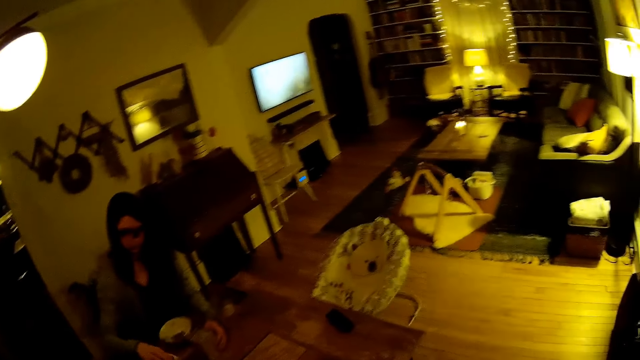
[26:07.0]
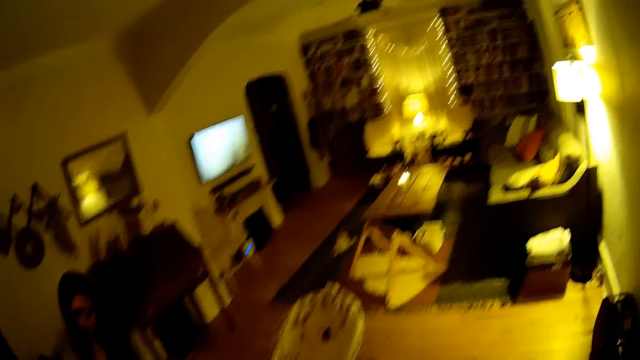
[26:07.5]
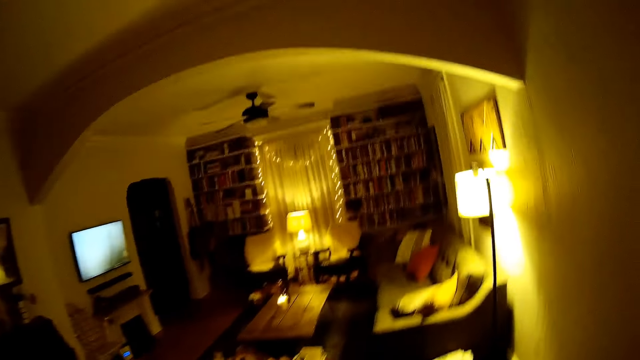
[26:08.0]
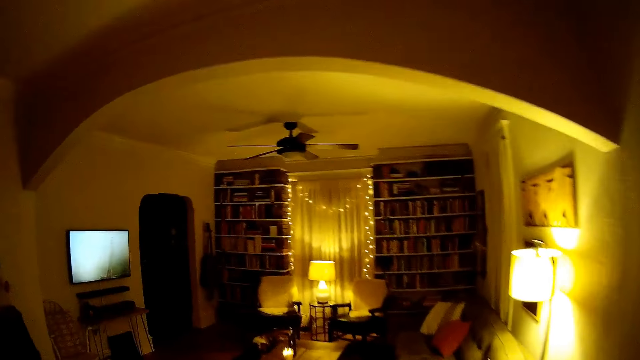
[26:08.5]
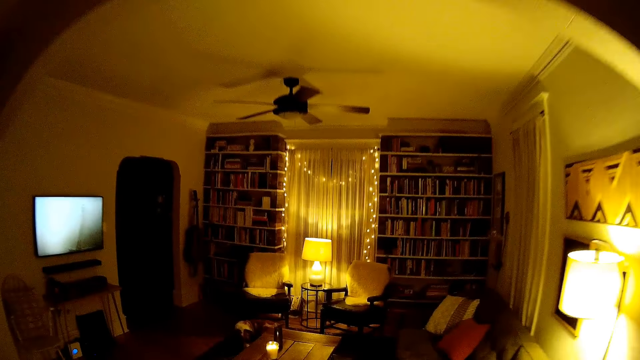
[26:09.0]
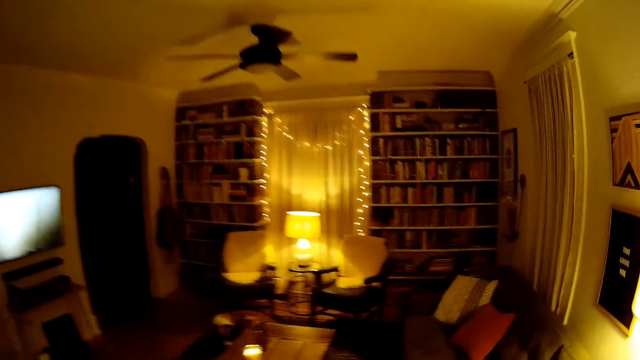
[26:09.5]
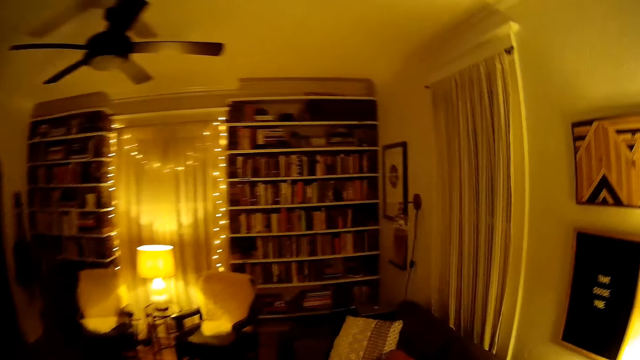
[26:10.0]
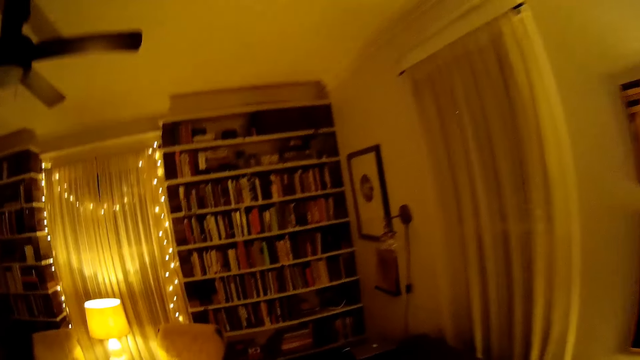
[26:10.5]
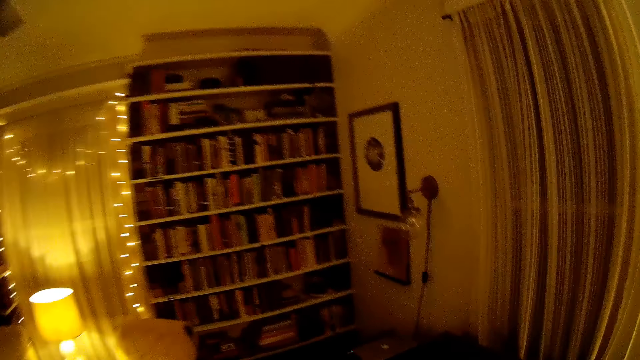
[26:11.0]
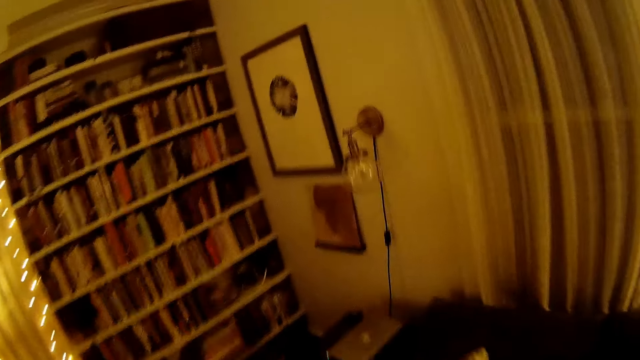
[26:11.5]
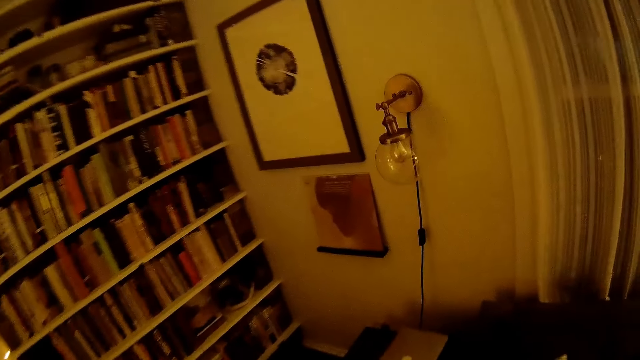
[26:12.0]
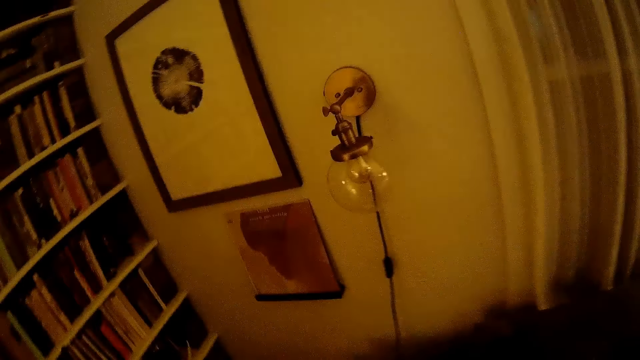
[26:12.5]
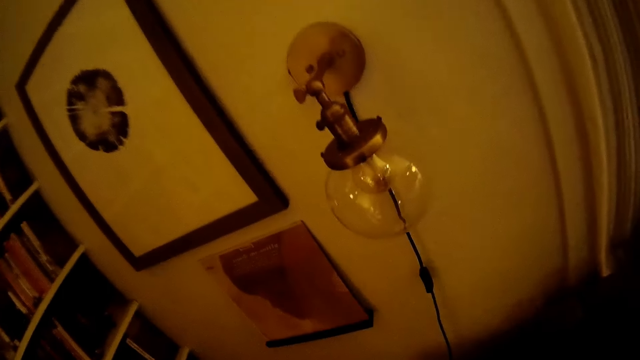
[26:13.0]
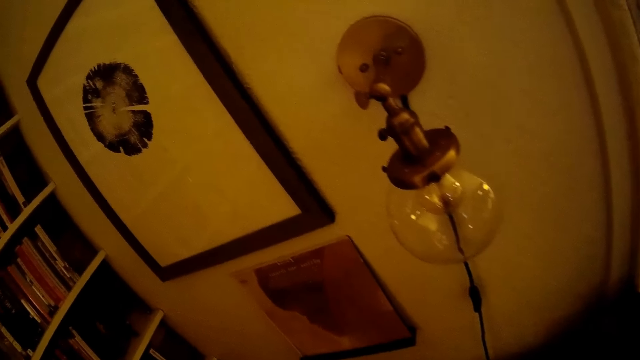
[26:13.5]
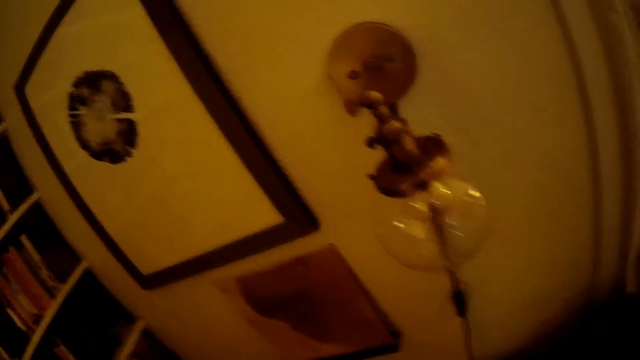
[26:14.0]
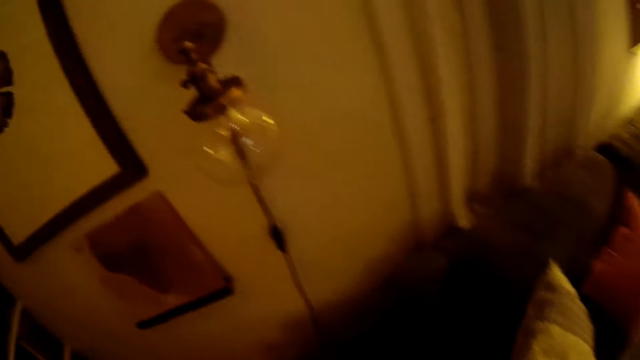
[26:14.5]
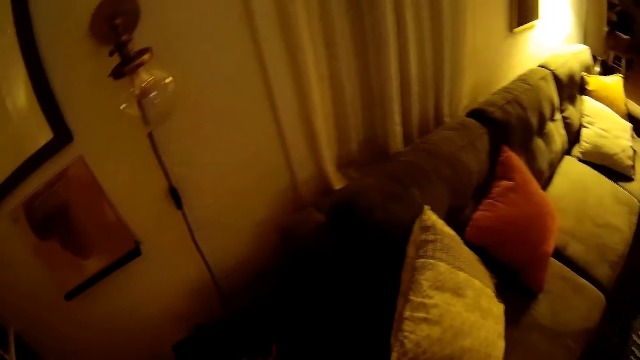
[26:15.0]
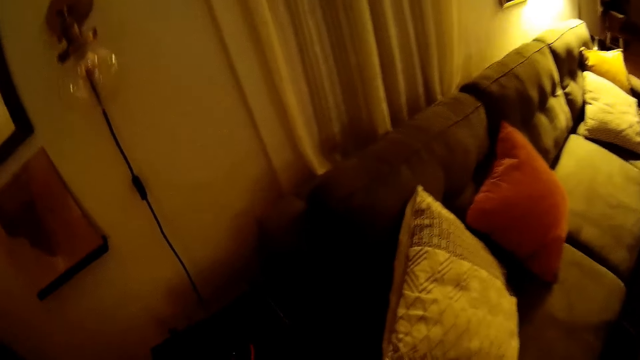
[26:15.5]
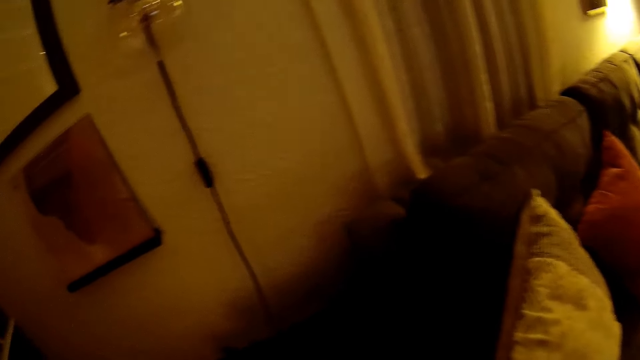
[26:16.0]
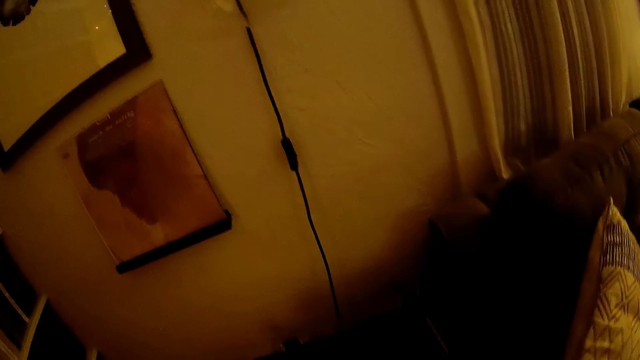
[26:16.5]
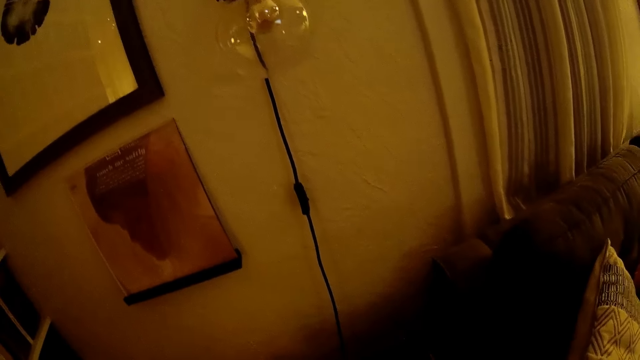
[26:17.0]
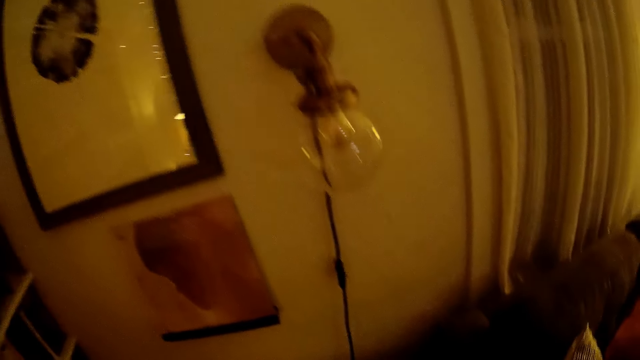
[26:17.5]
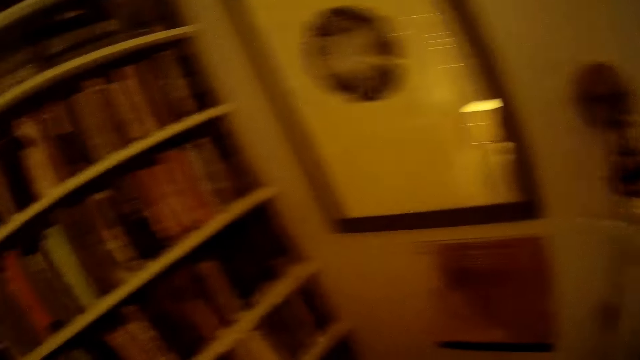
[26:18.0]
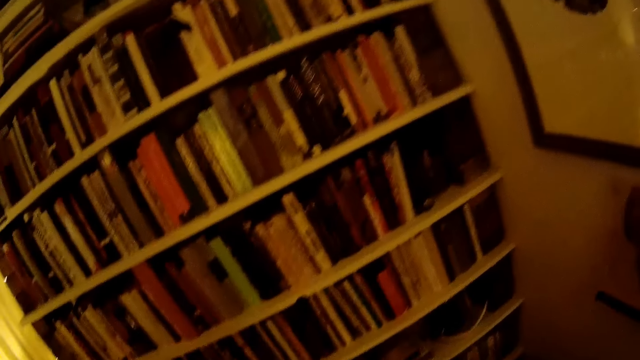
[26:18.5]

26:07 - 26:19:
The camera wearer walks into the sitting room.

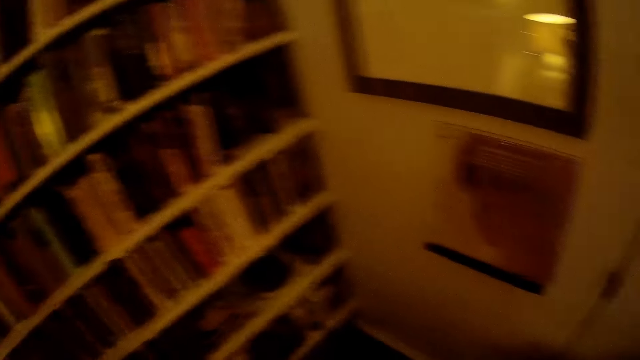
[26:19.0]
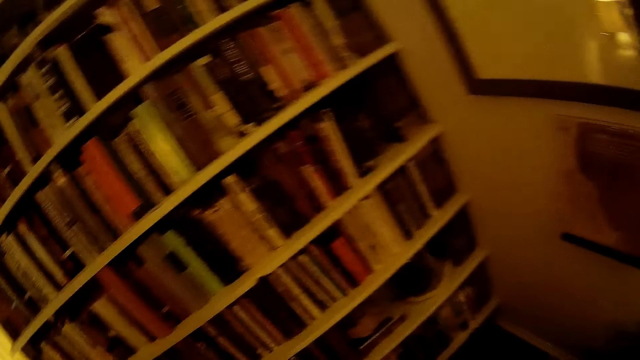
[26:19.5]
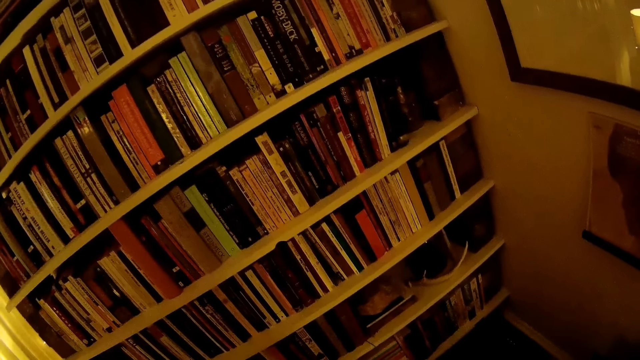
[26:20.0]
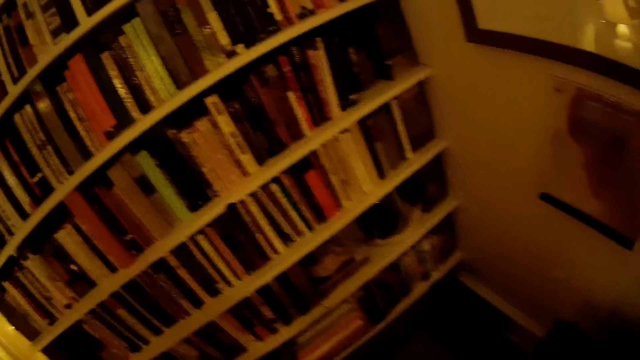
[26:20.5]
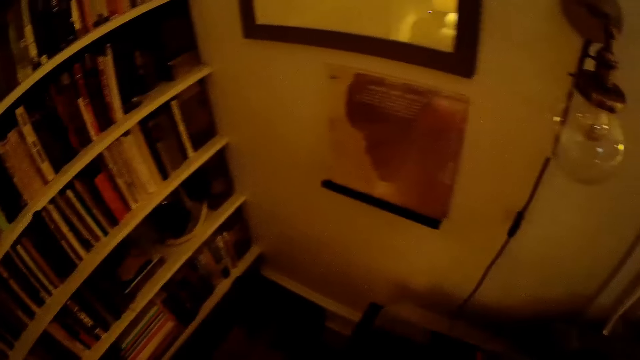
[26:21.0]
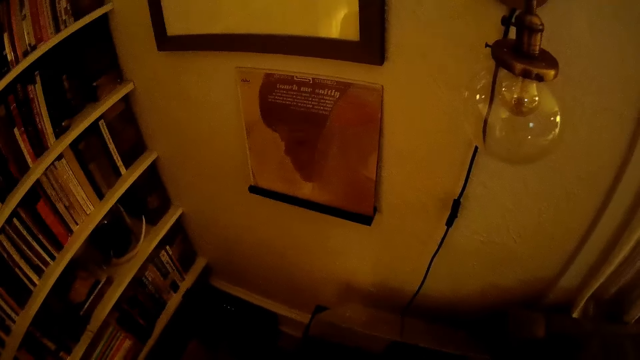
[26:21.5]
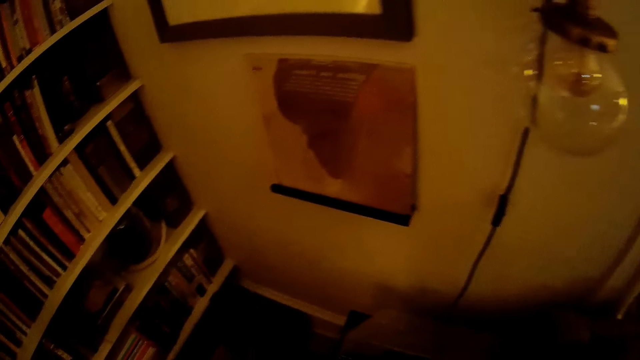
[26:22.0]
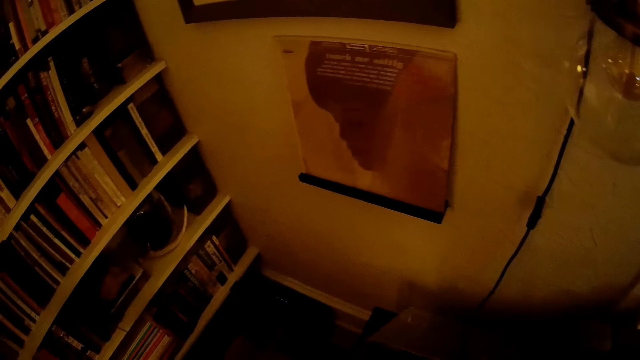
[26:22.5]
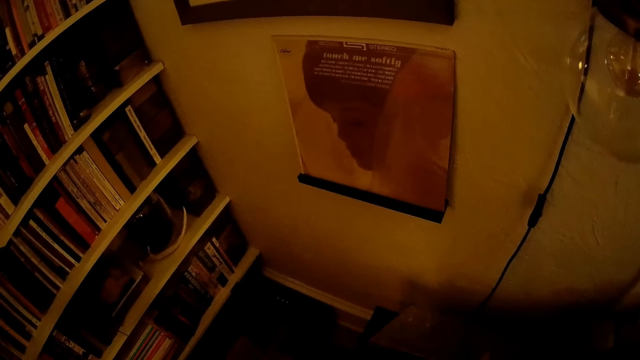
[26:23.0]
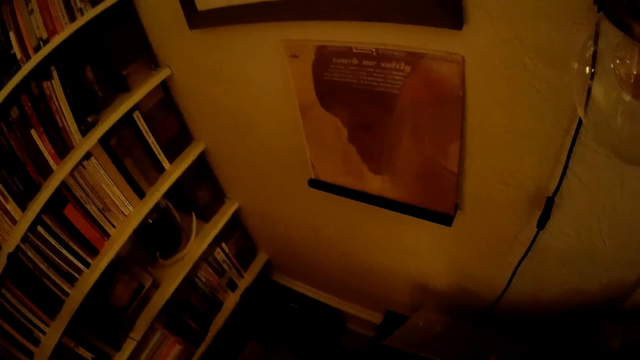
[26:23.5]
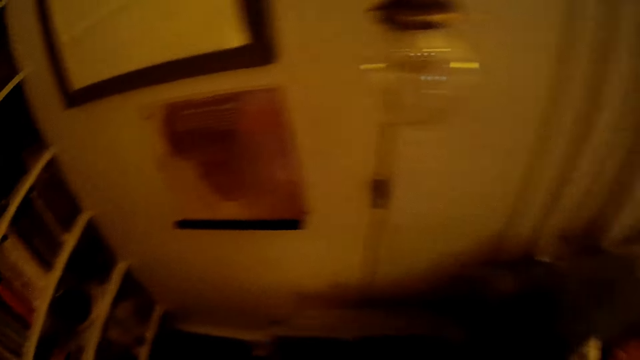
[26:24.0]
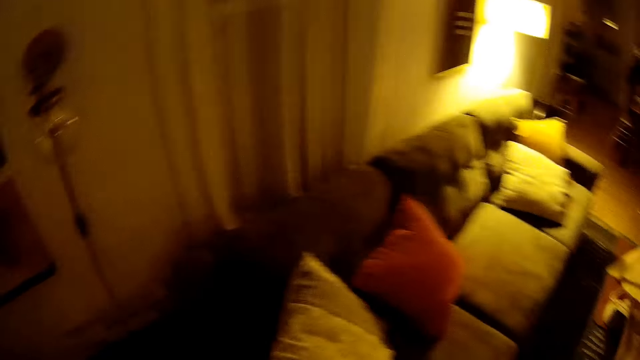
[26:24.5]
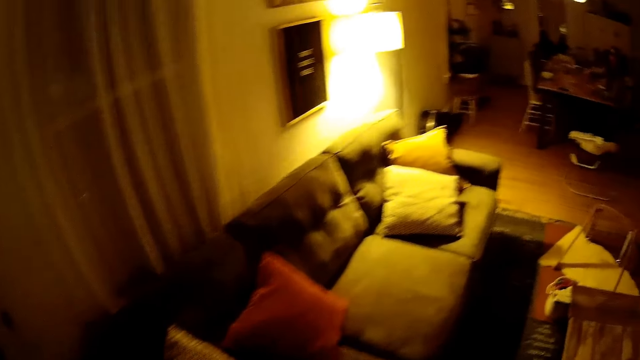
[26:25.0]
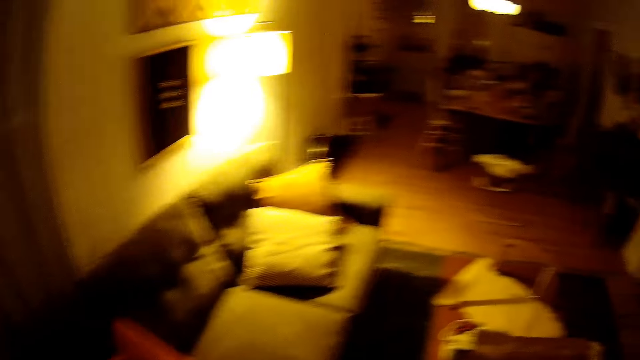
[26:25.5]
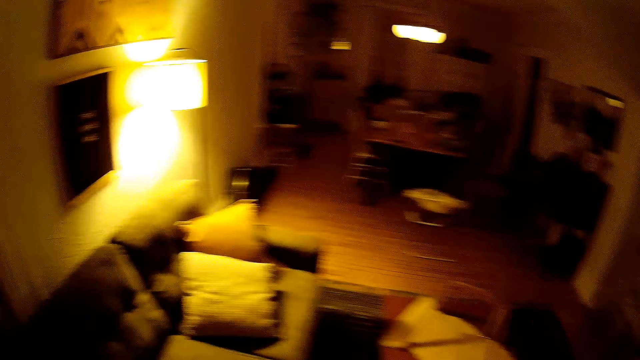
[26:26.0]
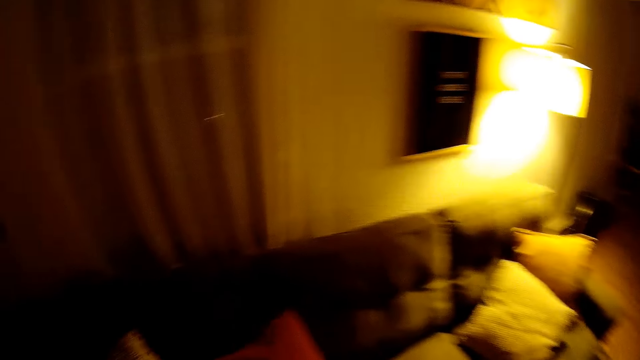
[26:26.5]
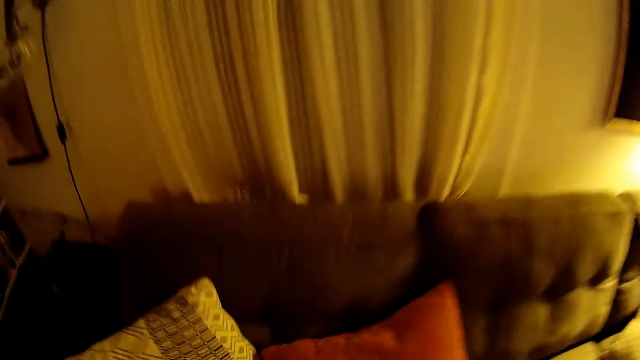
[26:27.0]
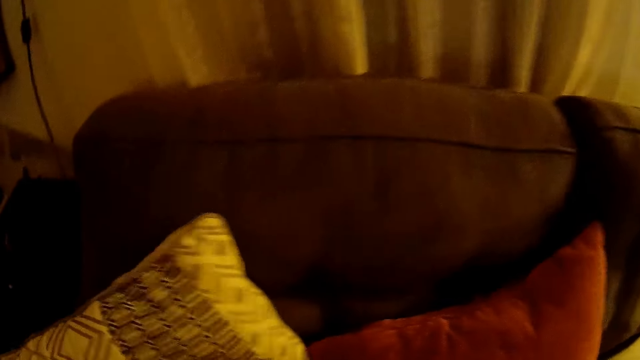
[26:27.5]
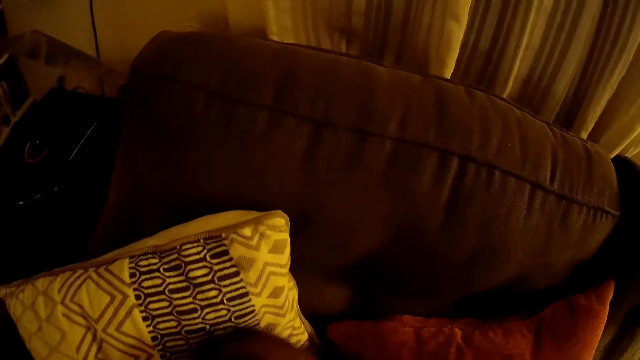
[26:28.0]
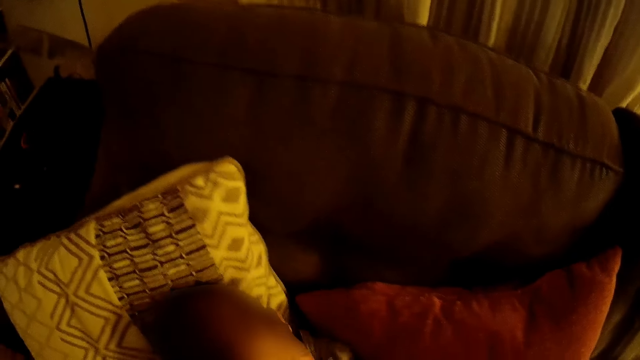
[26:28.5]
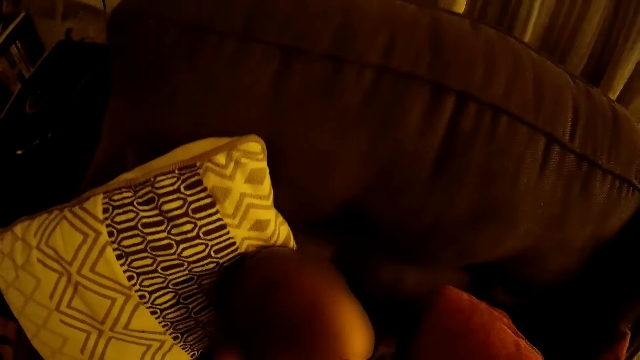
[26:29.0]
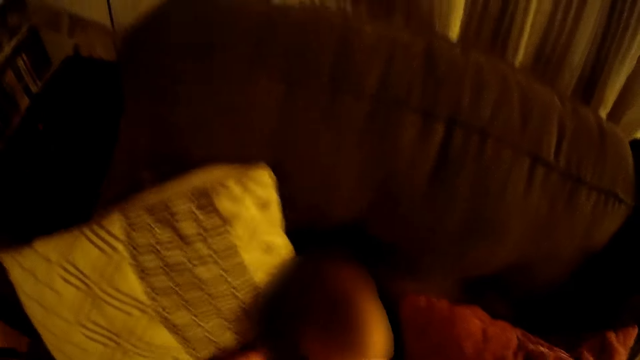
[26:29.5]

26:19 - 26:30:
The camera wearer opens the glass cover of a CD player. He drops a baby on the couch with both his hands. He holds the pillow.
